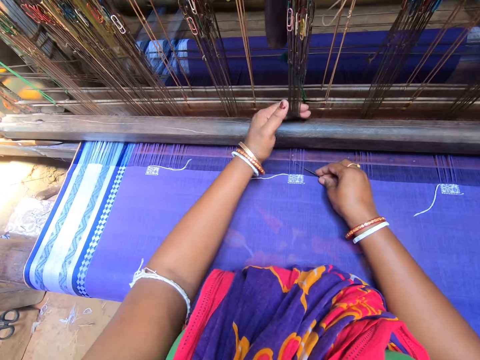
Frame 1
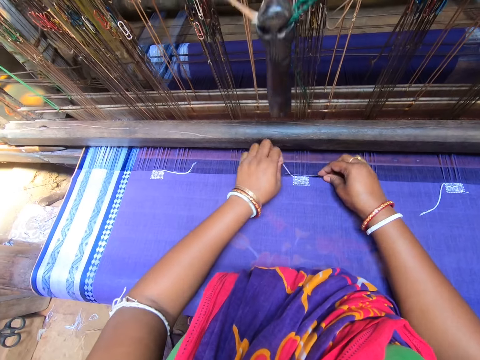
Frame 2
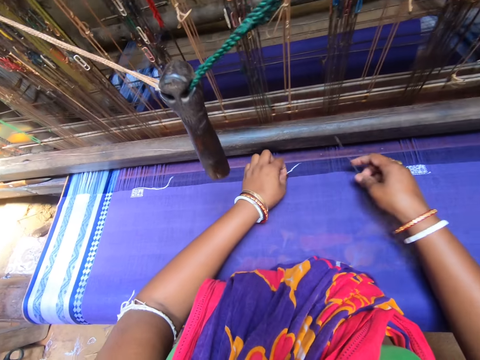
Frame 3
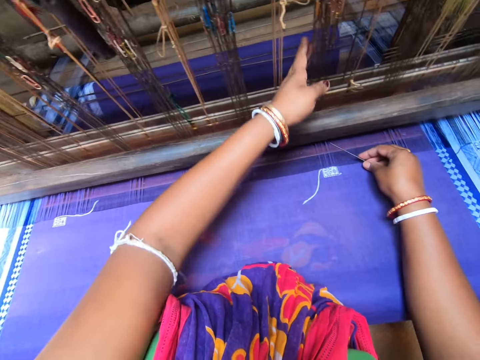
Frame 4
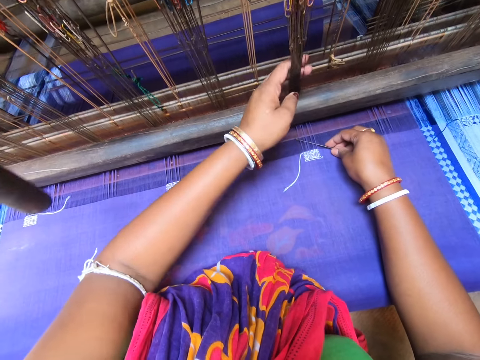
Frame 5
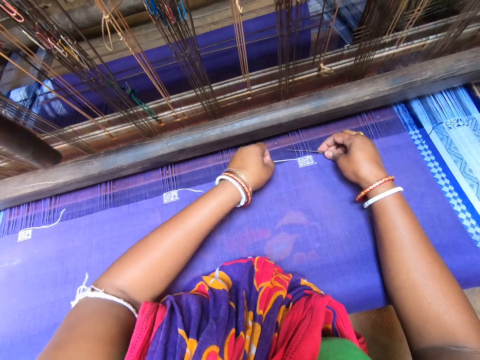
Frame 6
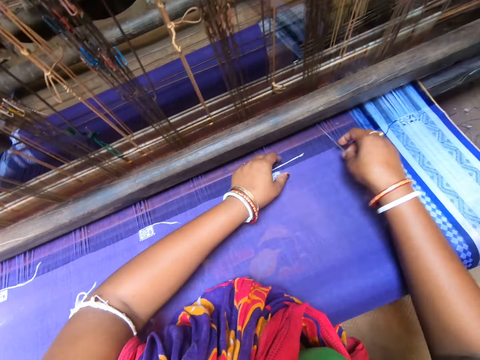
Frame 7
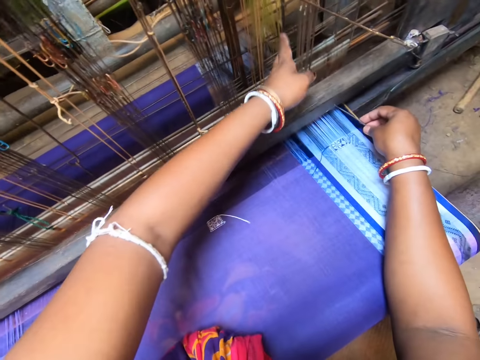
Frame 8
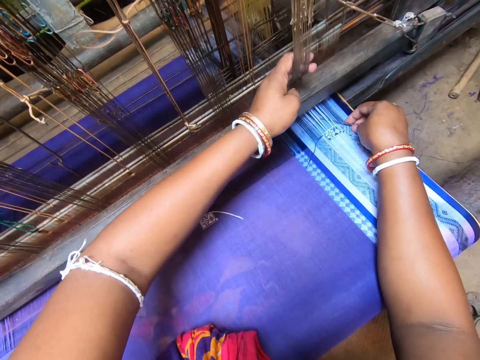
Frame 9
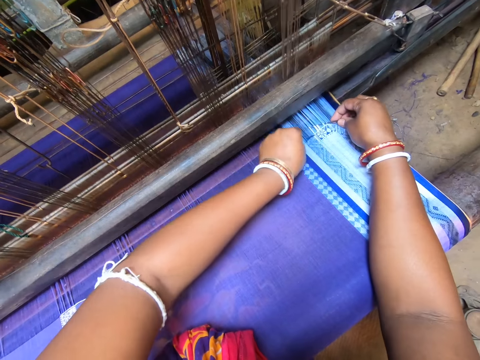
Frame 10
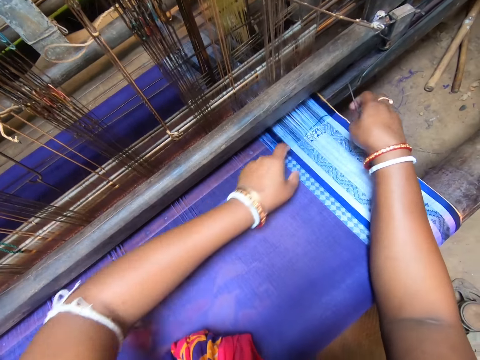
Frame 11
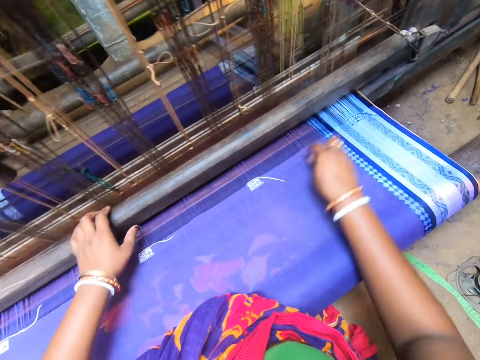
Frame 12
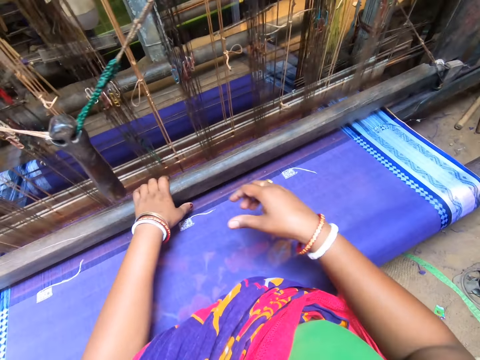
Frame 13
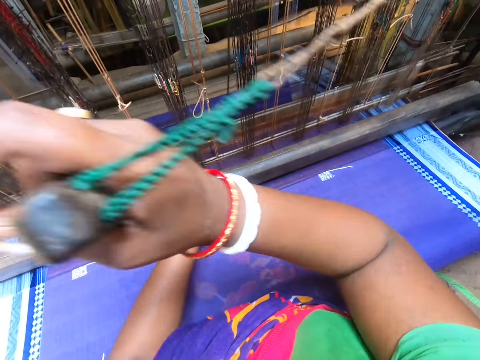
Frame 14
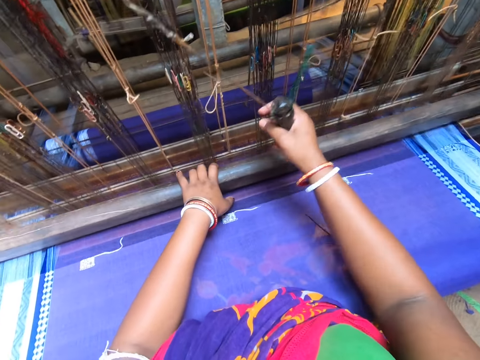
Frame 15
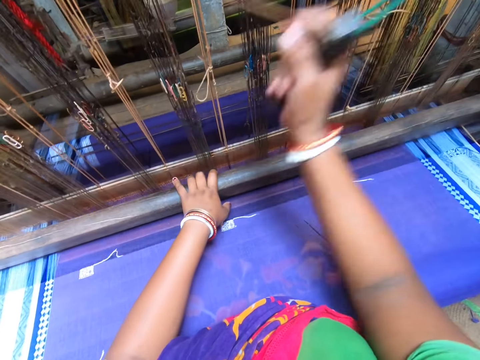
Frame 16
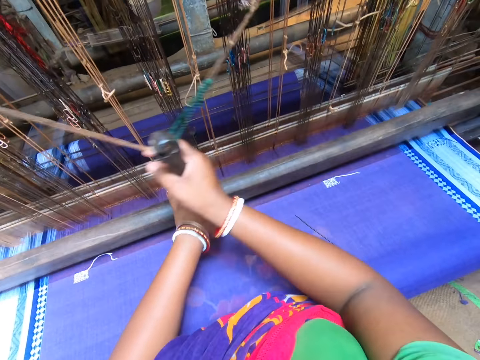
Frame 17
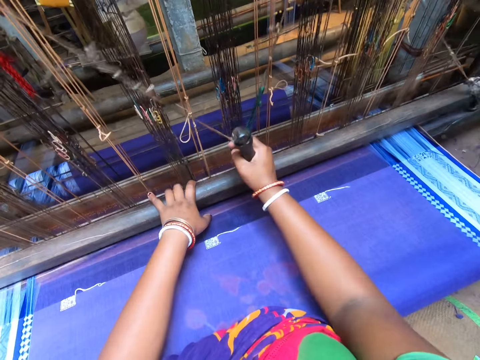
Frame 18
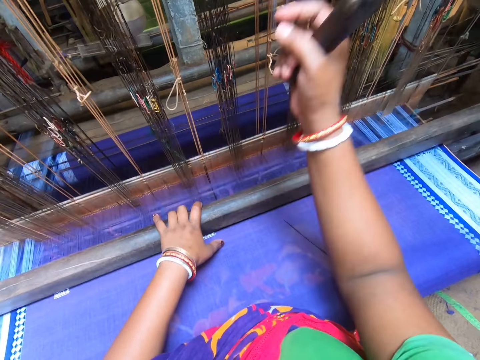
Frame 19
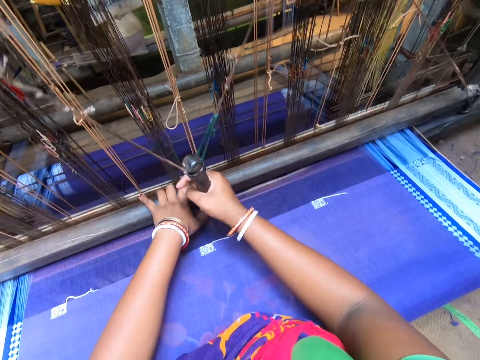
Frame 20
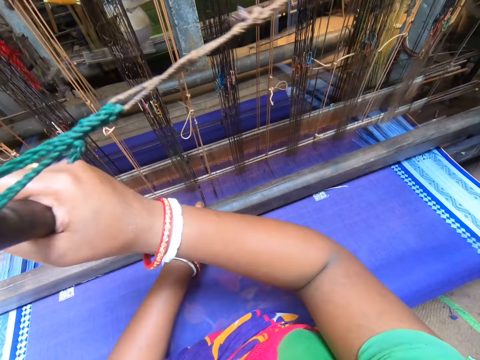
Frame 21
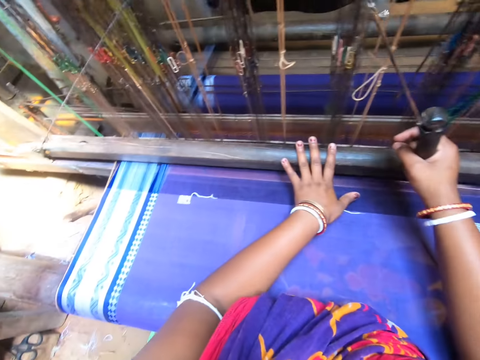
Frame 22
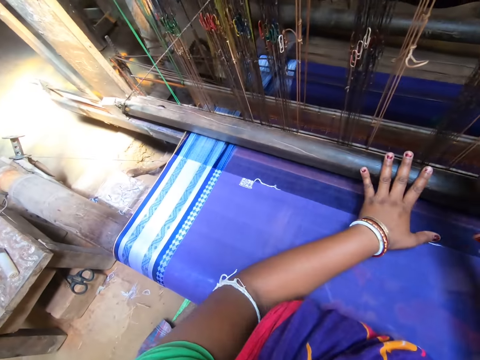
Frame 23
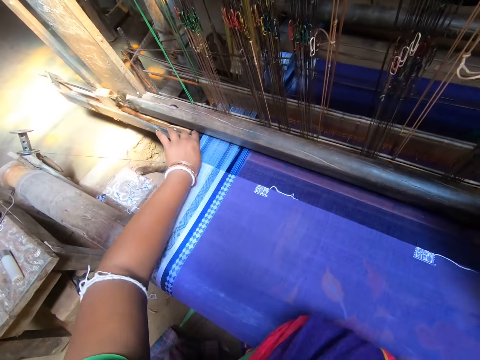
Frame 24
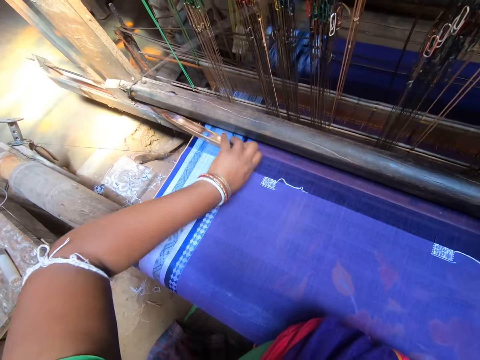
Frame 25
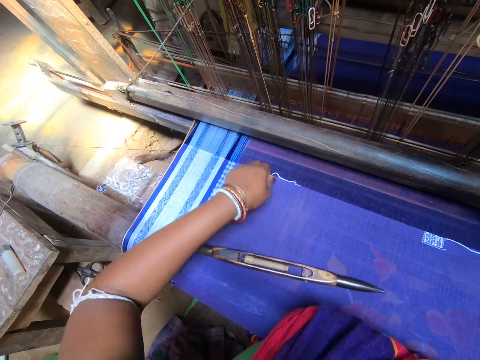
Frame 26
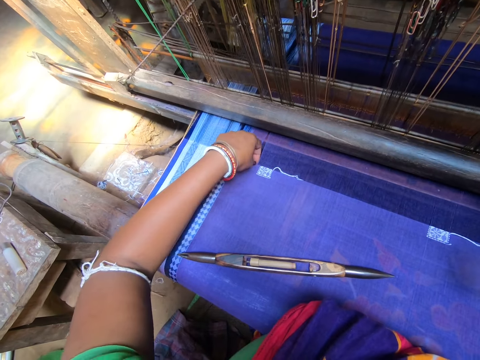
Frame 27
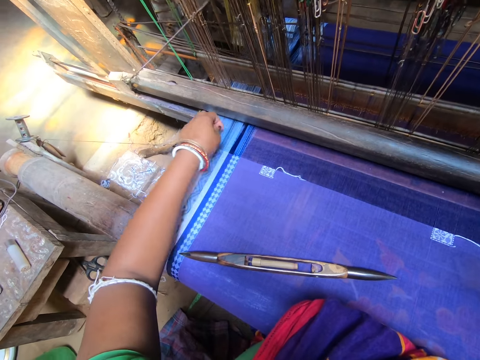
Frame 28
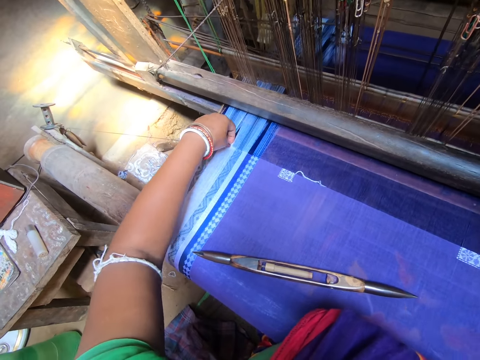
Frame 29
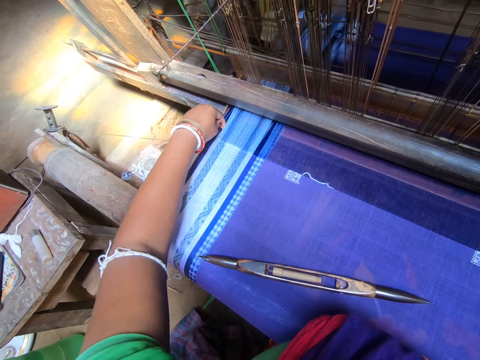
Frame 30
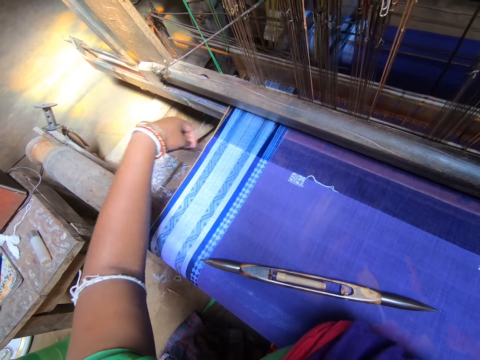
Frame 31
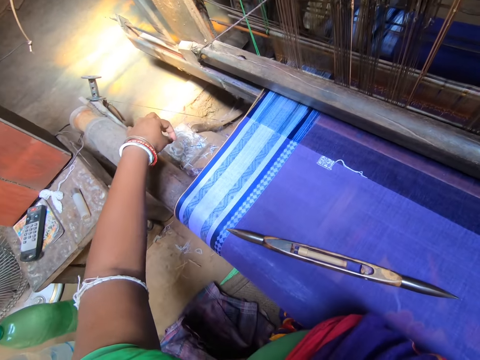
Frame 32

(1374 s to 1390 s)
The camera wearer holds the heddle with her left hand. She hooks the thread on the needle with her right hand. She holds the heddle with her left hand. She hooks the thread on the needle with her right hand. She holds the heddle with her left hand. She hooks the thread on the needle with her right hand. She holds the beam with her left hand. She drops the needle on the fabric with her right hand. She pulls the pulley with her right hand. She holds the sewing machine handle. She weaves the fabric with the loom. She removes the shuttle from the beam with her left hand. She drops the shuttle on the fabric with her left hand. She adjusts threads on the fabric with her left hand.

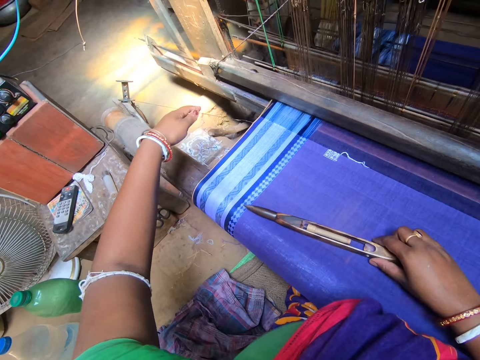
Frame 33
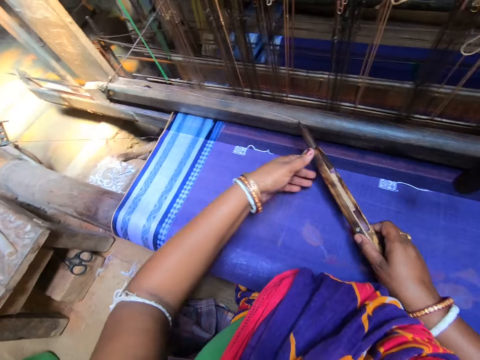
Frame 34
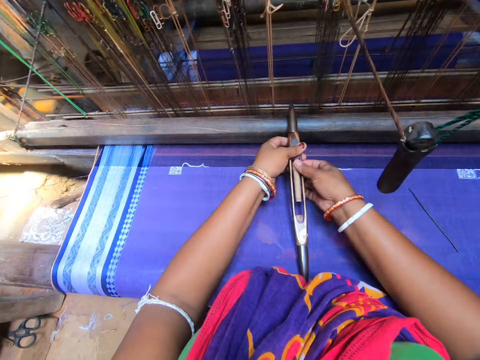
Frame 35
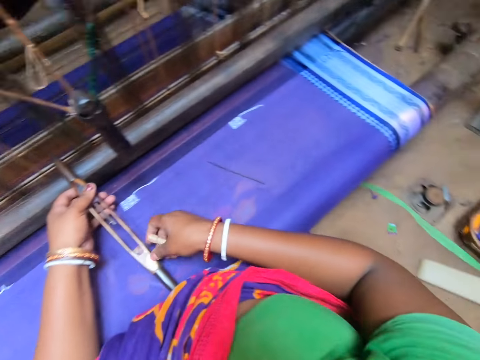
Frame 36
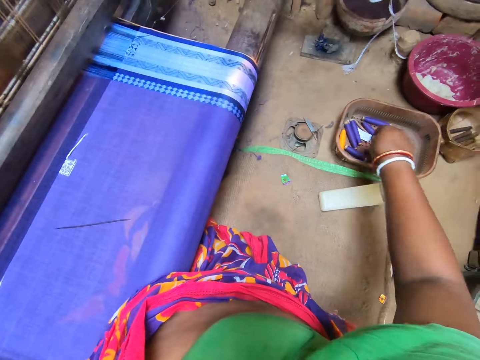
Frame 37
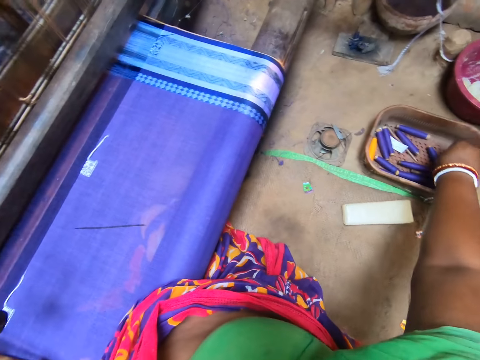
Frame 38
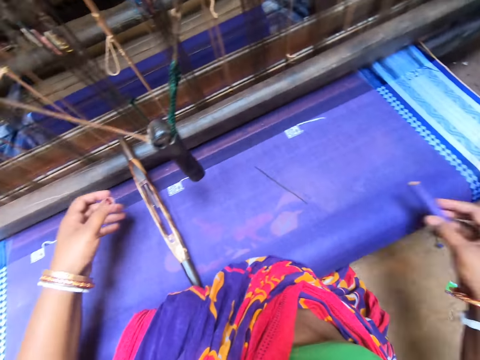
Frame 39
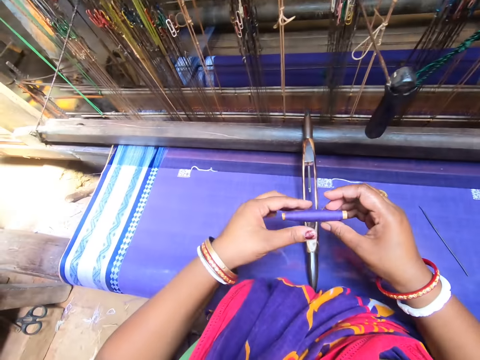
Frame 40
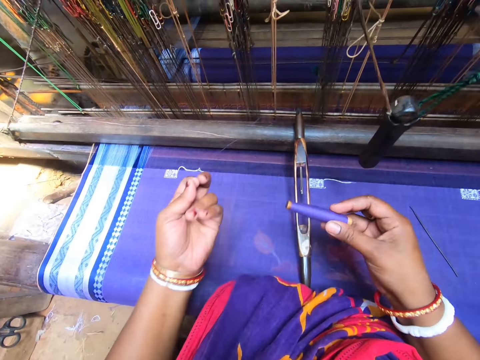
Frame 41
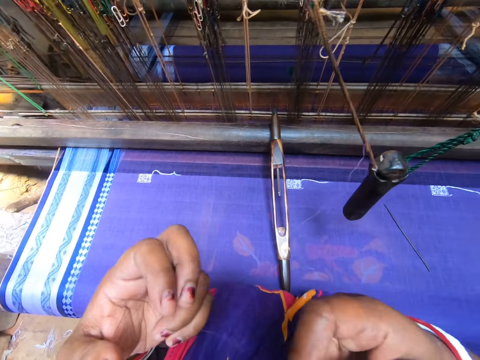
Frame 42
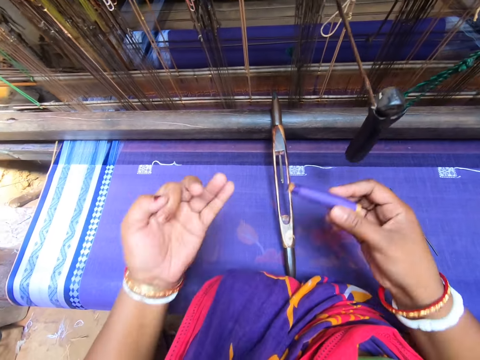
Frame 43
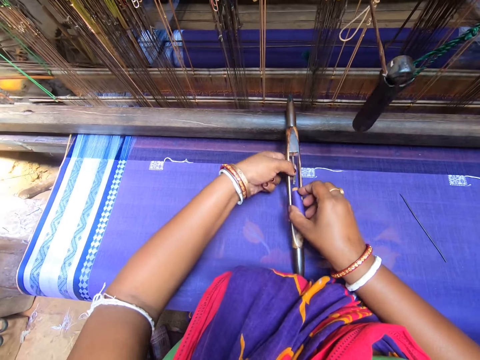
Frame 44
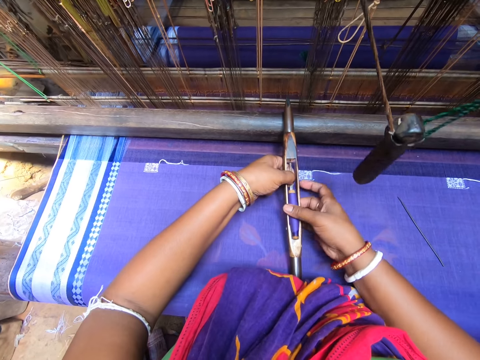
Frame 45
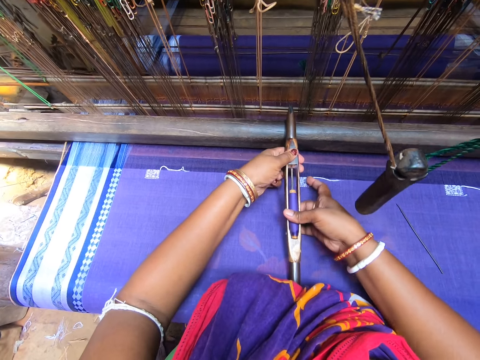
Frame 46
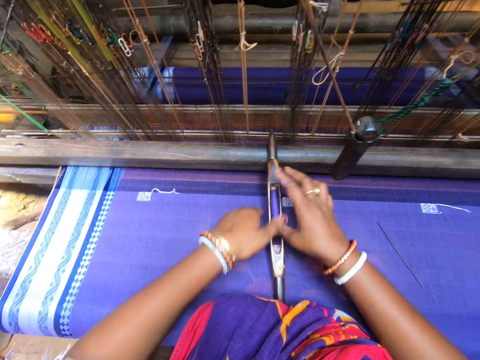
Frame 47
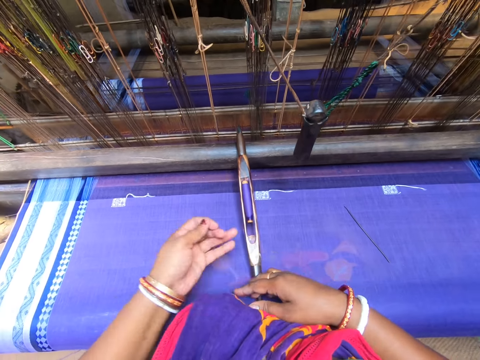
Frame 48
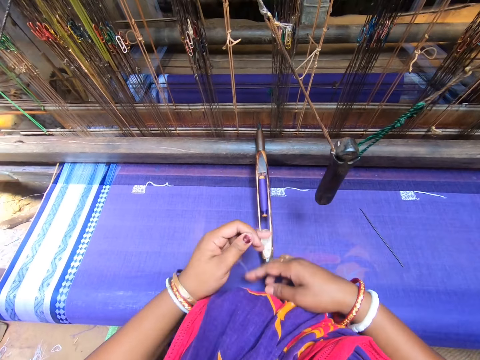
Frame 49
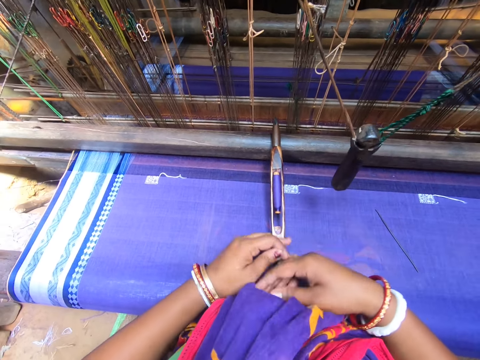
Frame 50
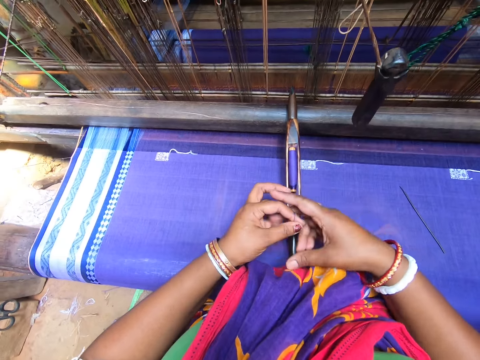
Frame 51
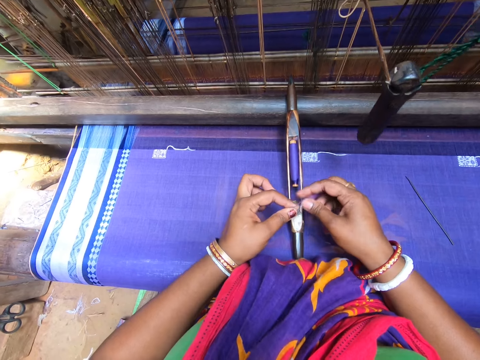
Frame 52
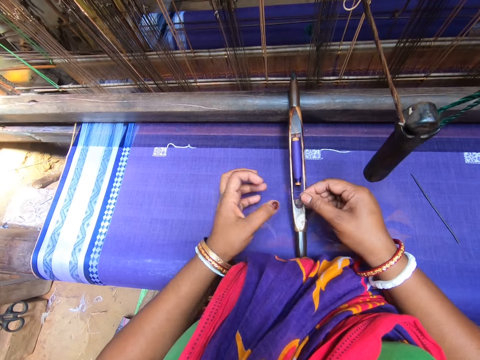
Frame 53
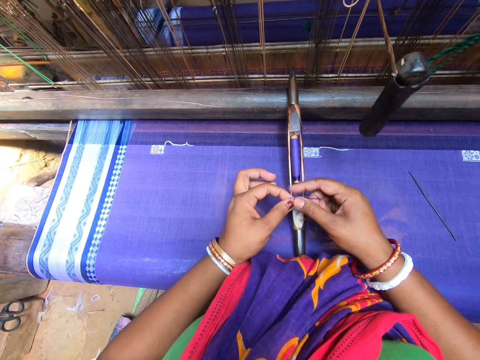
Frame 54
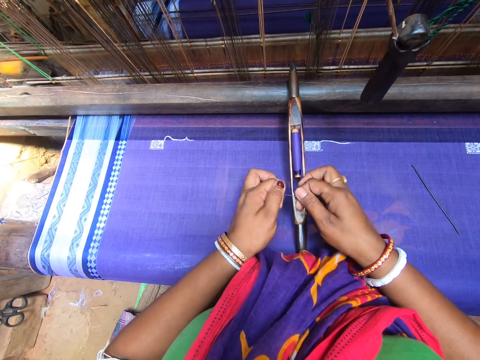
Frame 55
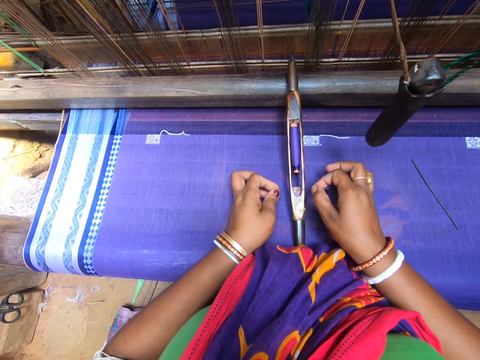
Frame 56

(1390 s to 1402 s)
The camera wearer picks the shuttle from the fabric with her left hand. She drops the shuttle on the beam with both hands. She holds the metal with both hands. She removes a pirn or roll from the shuttle with her right hand. She drops the pirn in a metal container with her right hand. She picks a pirn from the metal container with her right hand. She loosens a thread from the thread with her left hand. She pulls a string from the roll. She cuts the thread from the pirn with her mouth. She inserts the pirn into the shuttle with both hands. She rolls the thread with both hands. She pulls the string.
